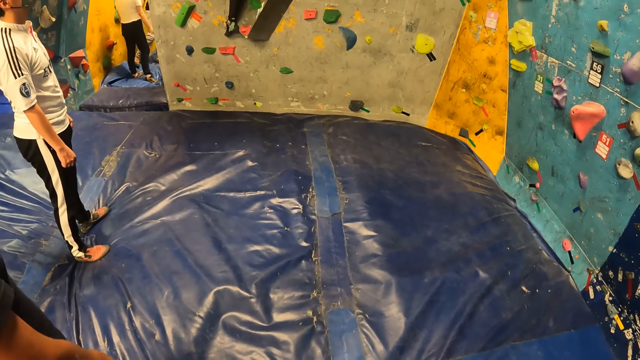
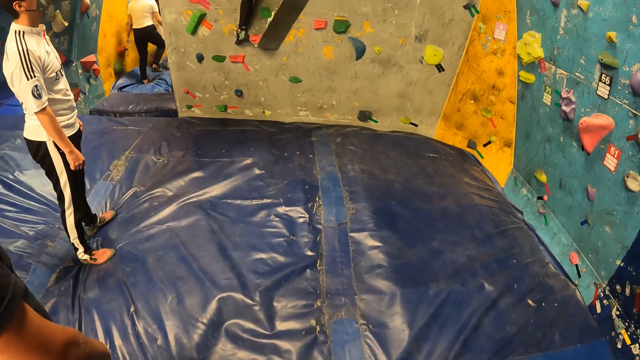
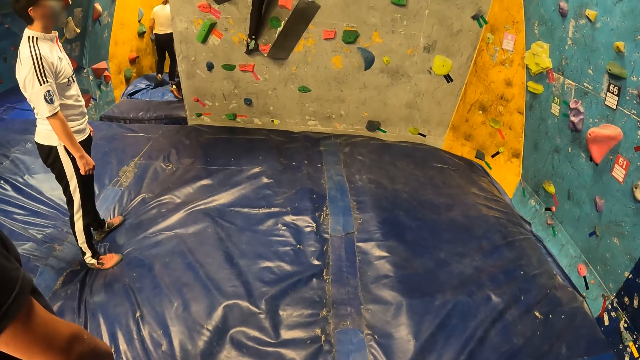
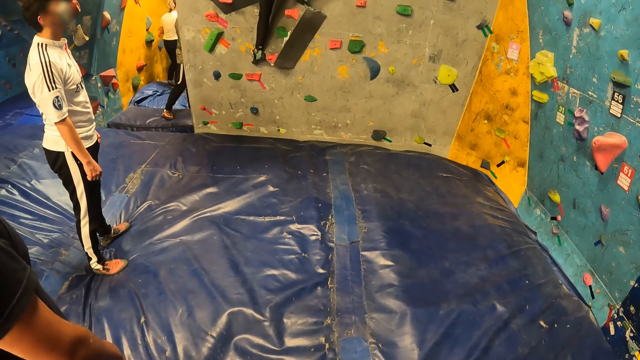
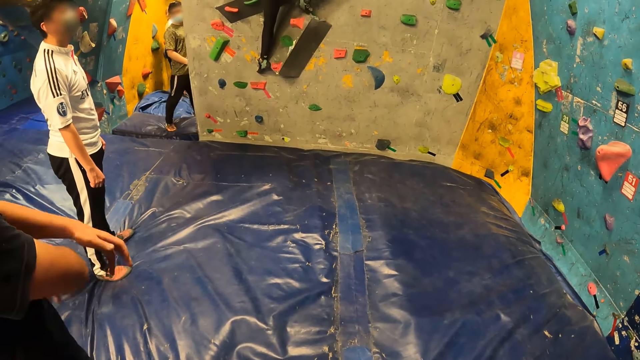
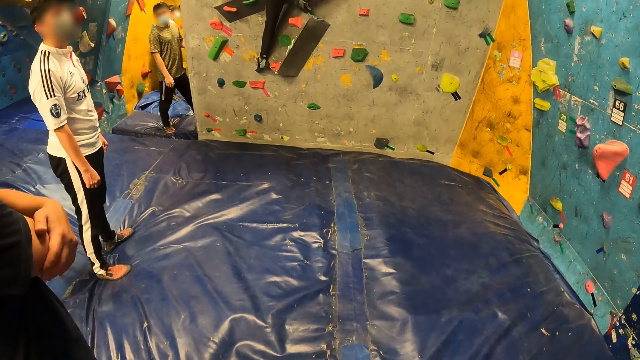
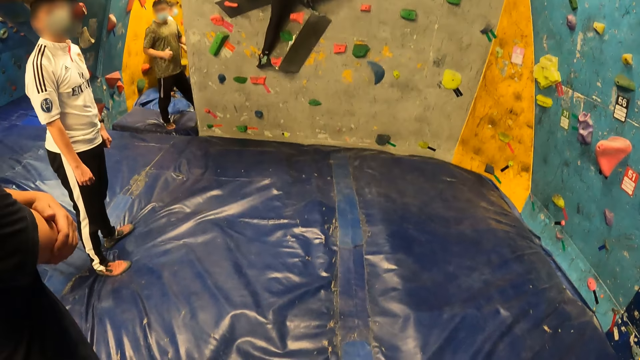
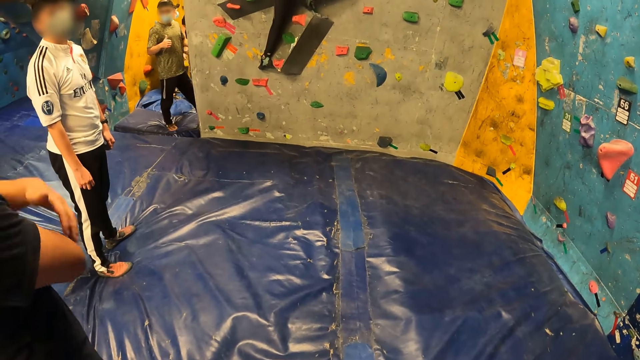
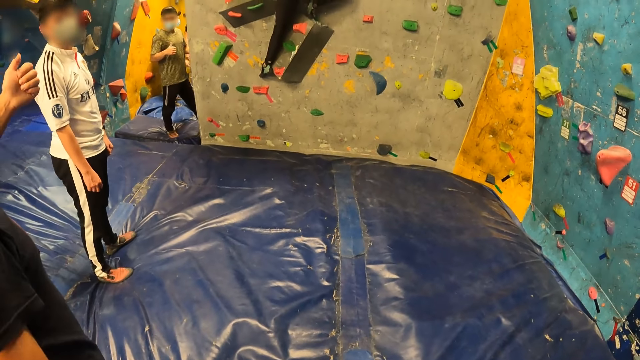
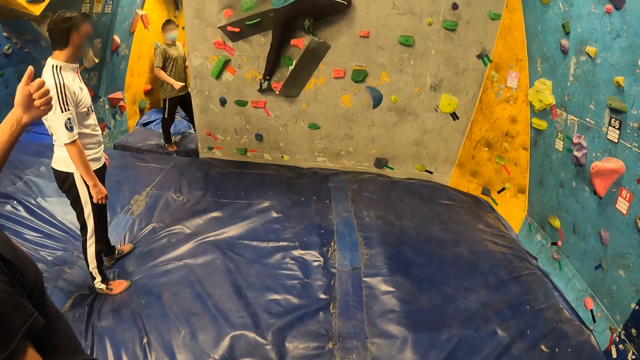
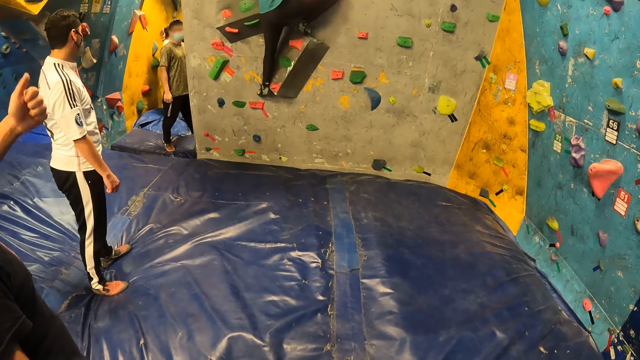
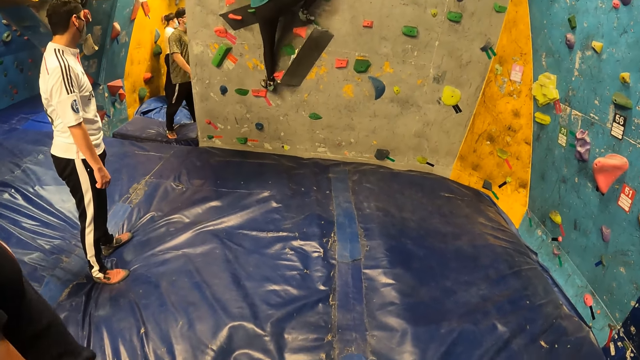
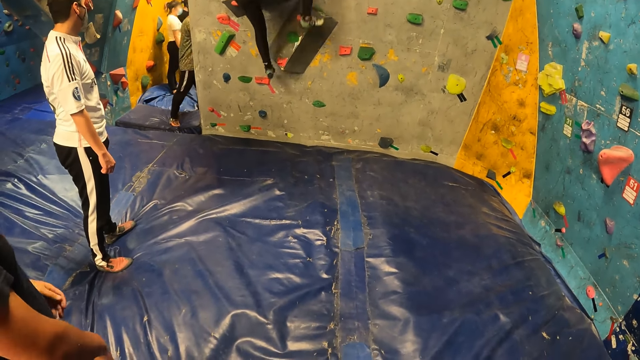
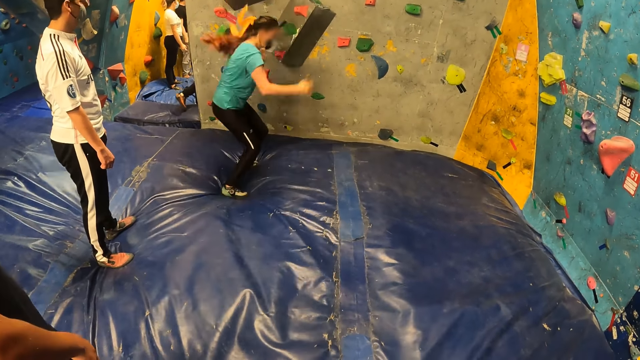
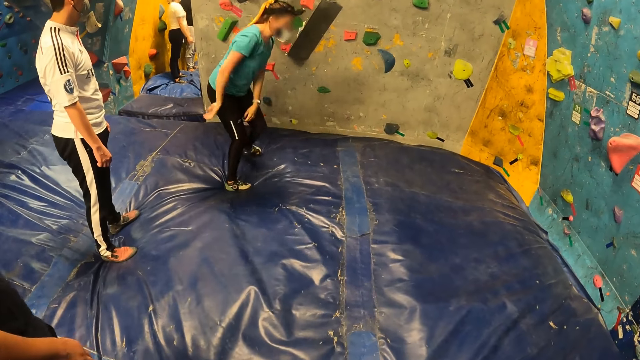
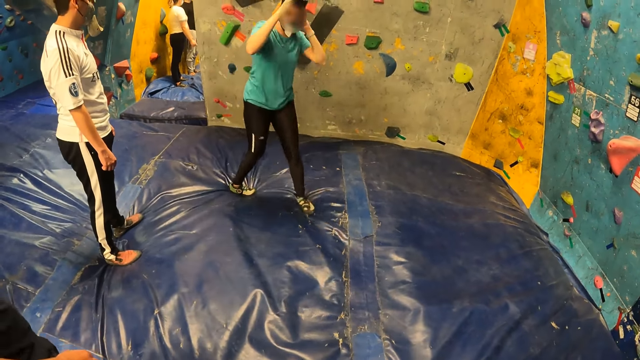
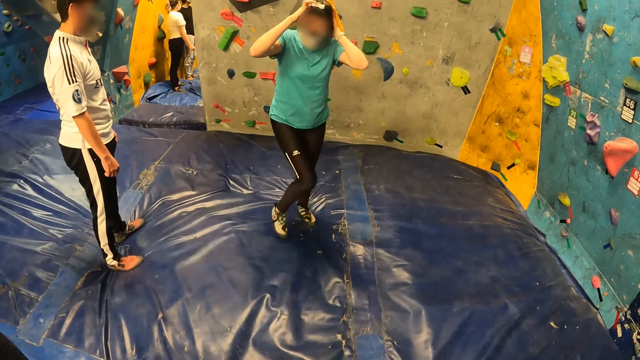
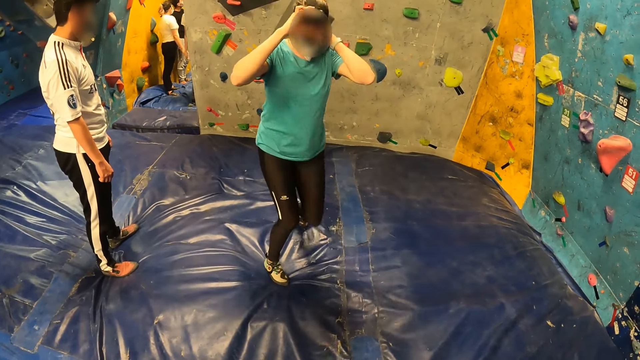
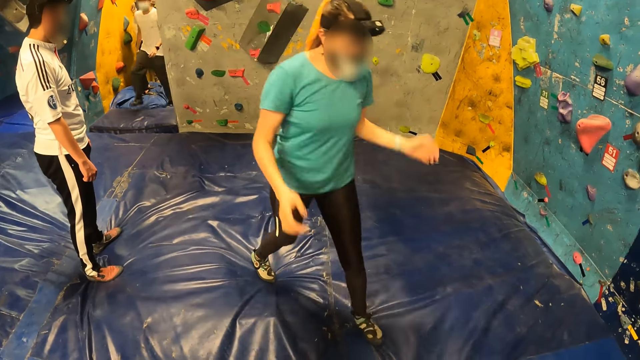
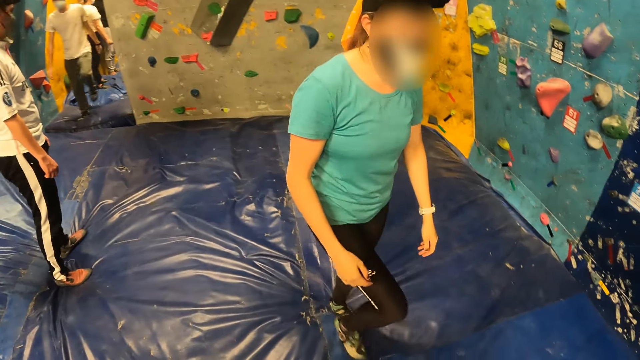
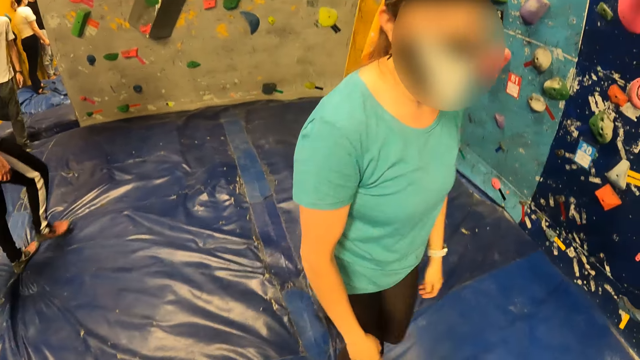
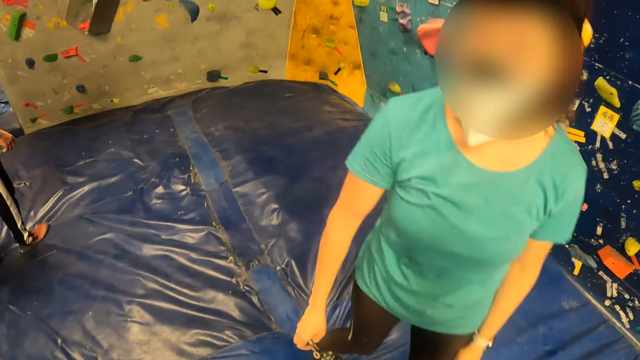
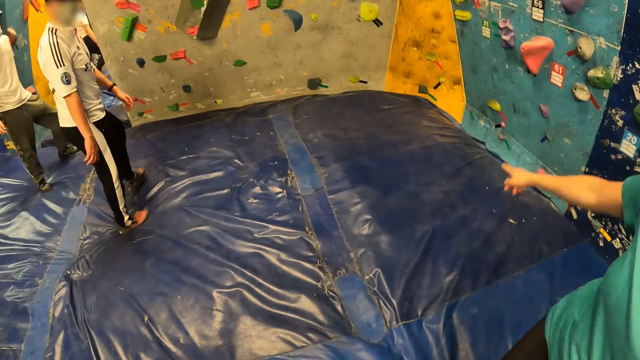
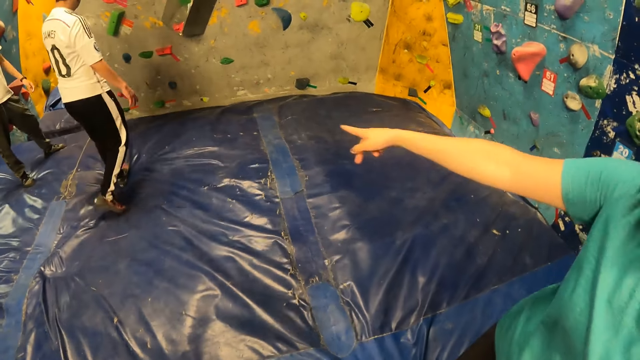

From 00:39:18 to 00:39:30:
A woman jumps on the bouldering mat from the bouldering wall. The woman touches the camera on her head with her hands. The woman interacts with the camera wearer.

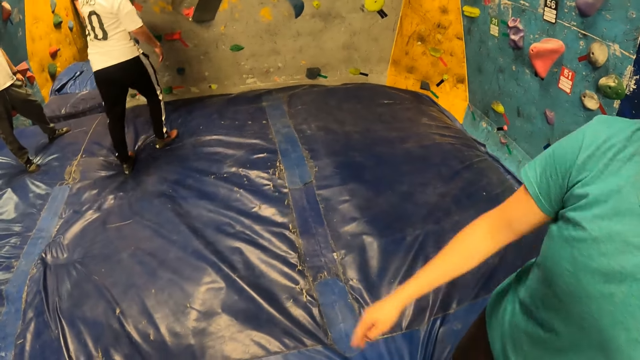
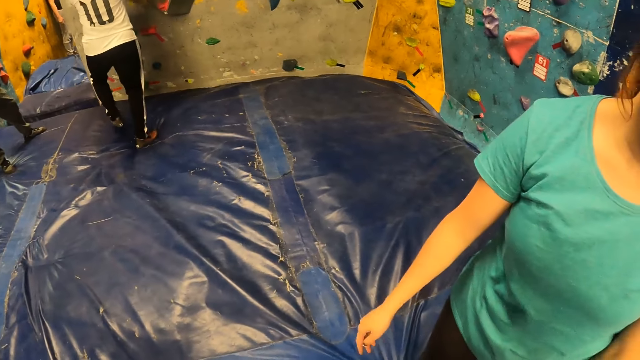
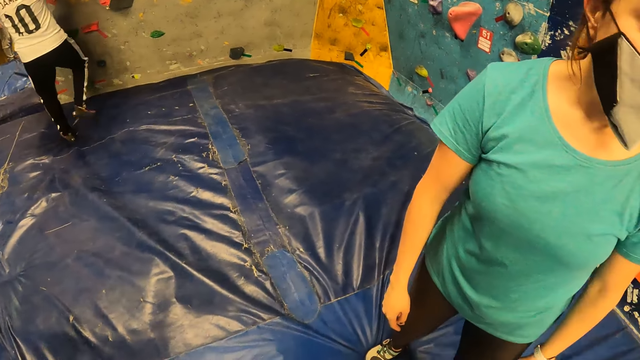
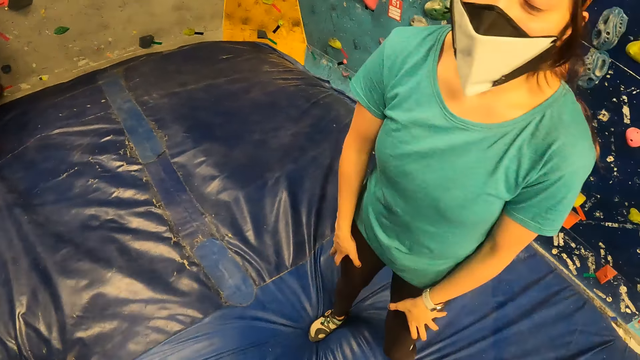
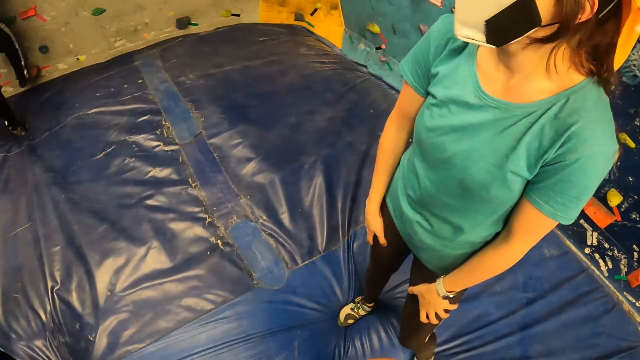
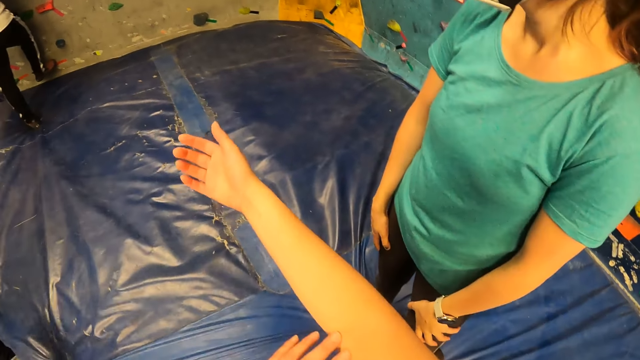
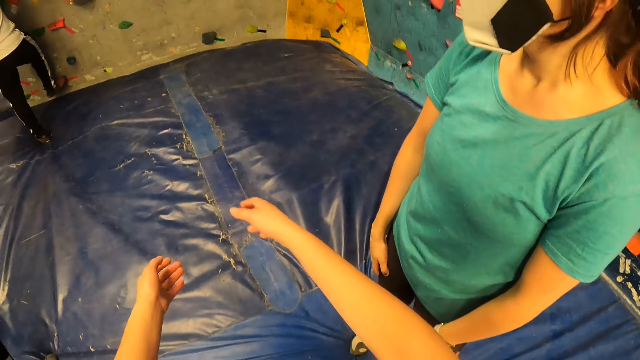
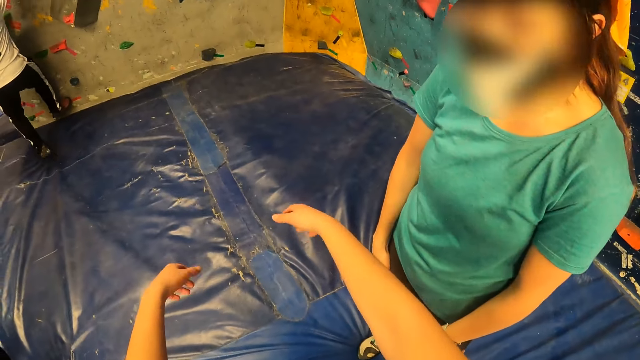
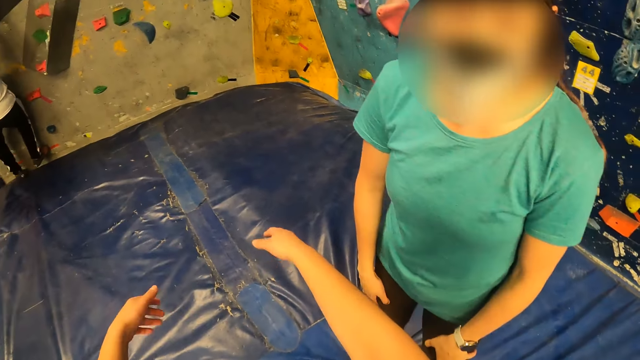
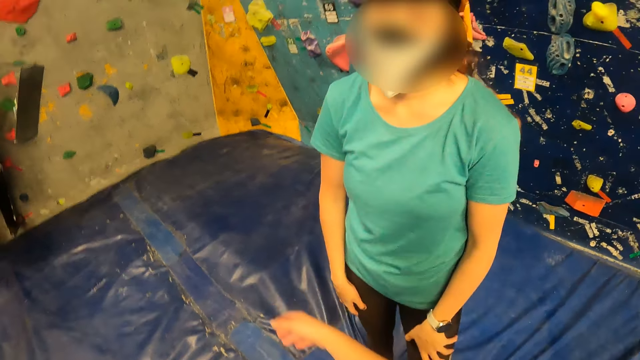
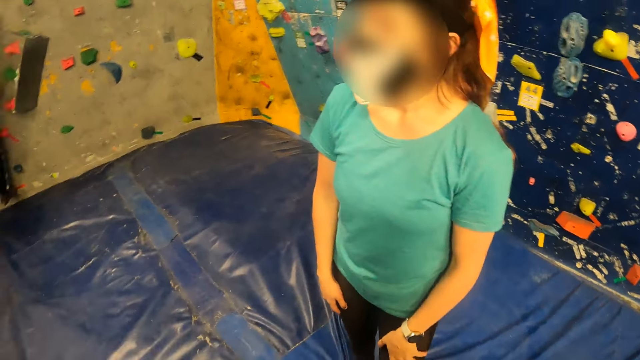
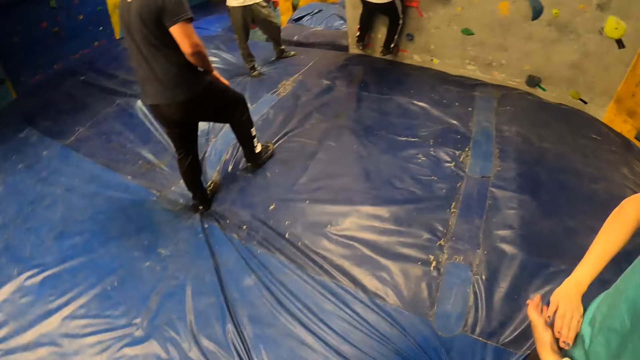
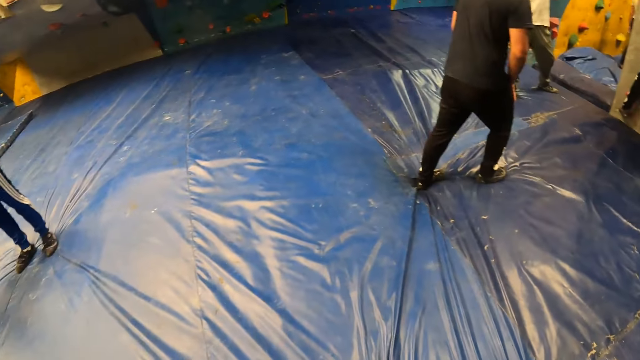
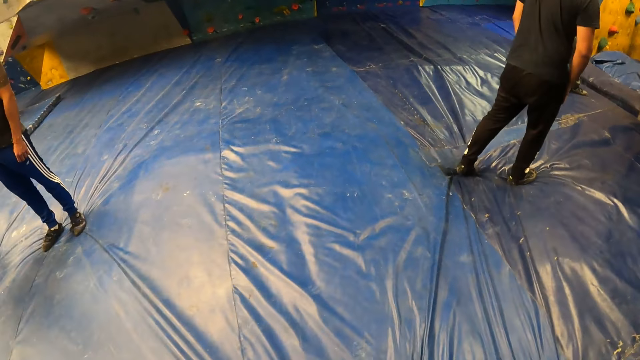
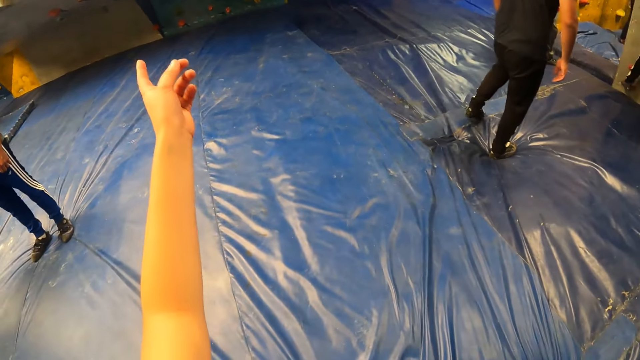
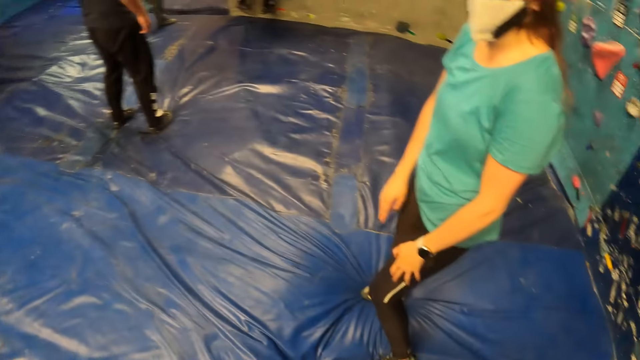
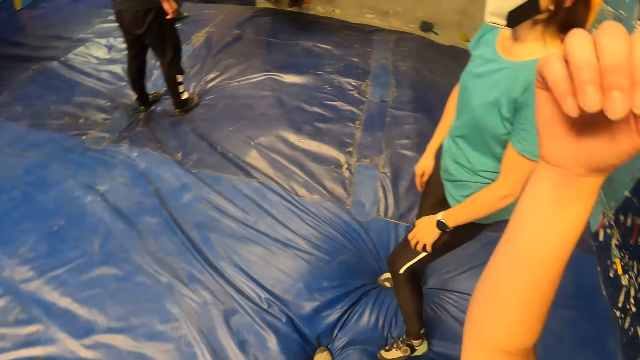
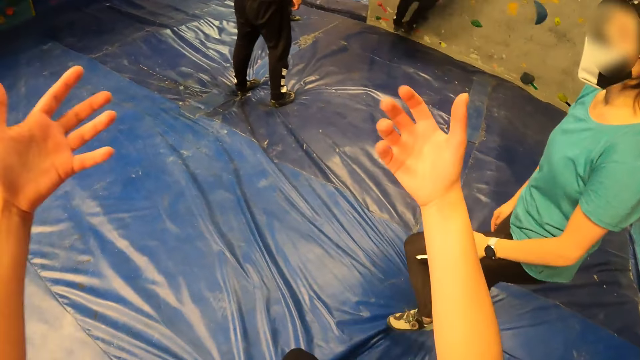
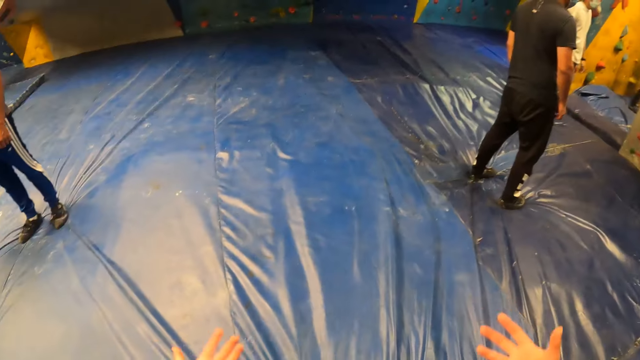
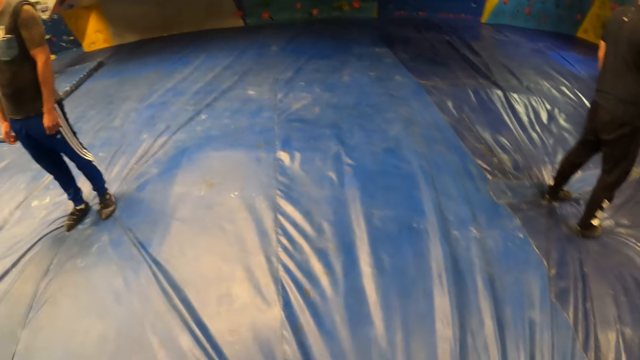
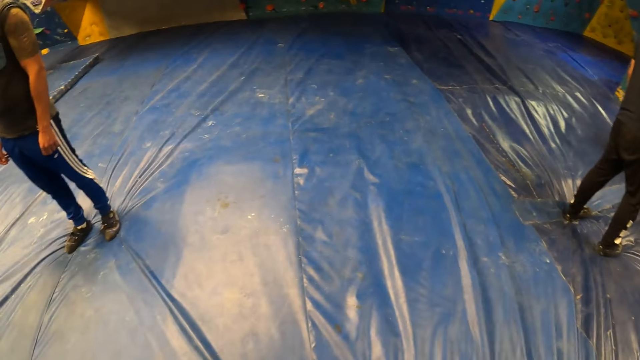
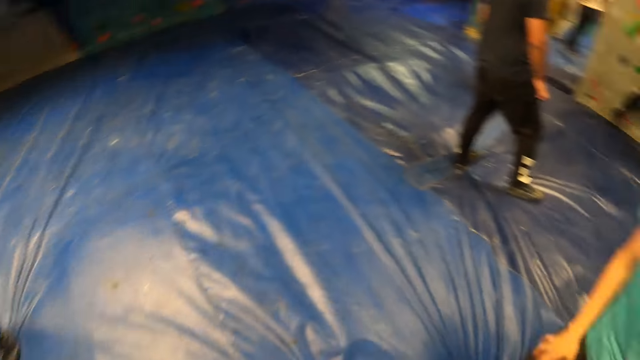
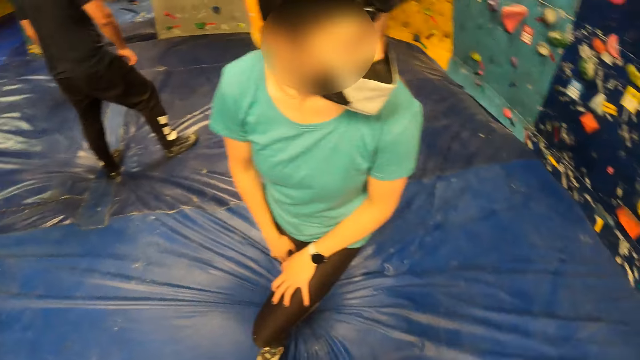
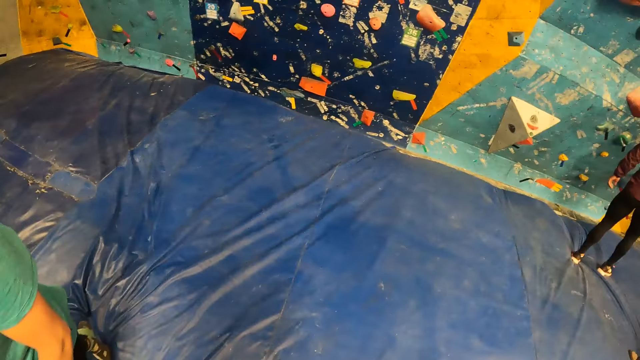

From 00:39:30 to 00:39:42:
The man climbs the bouldering wall with climbing holds with his hands and feet. The camera wearer moves hands. They look at people. They move hands. They look at people.
